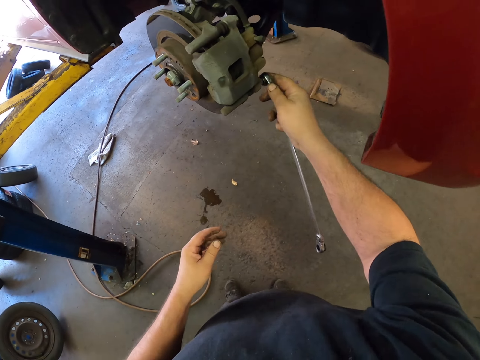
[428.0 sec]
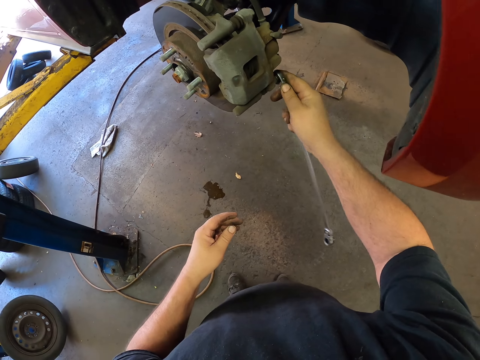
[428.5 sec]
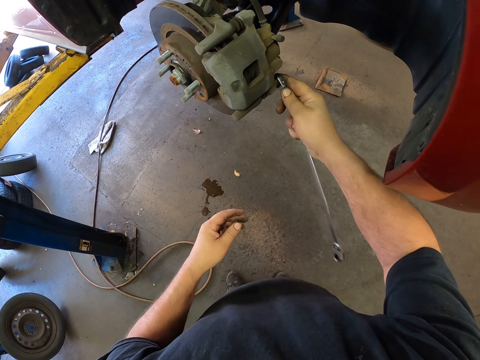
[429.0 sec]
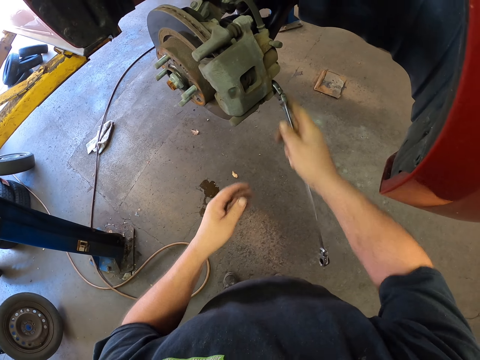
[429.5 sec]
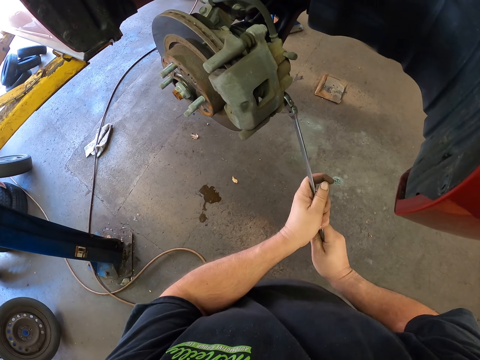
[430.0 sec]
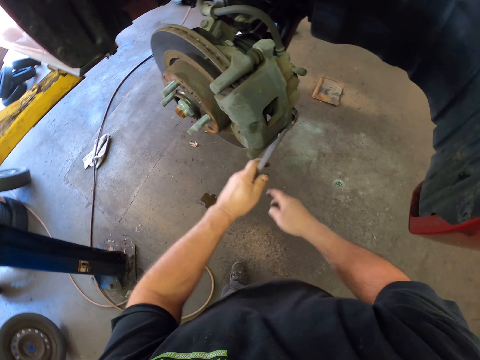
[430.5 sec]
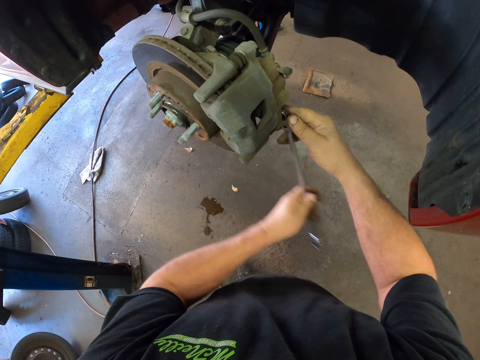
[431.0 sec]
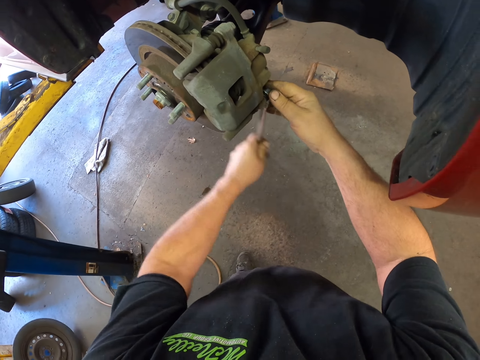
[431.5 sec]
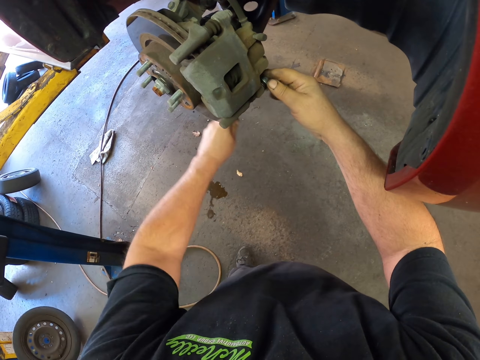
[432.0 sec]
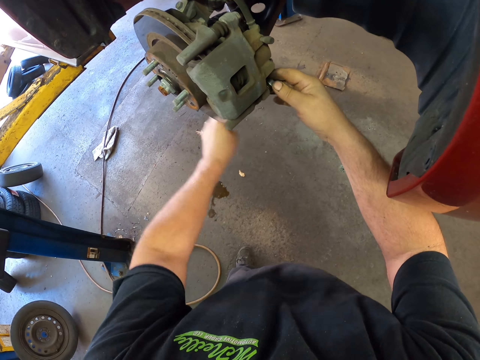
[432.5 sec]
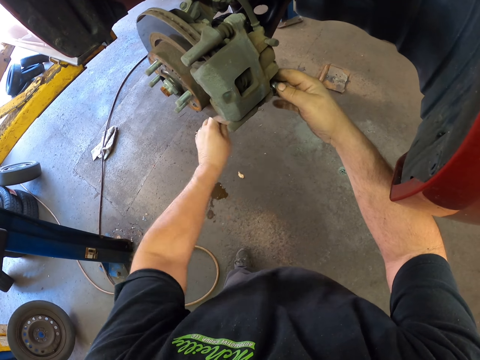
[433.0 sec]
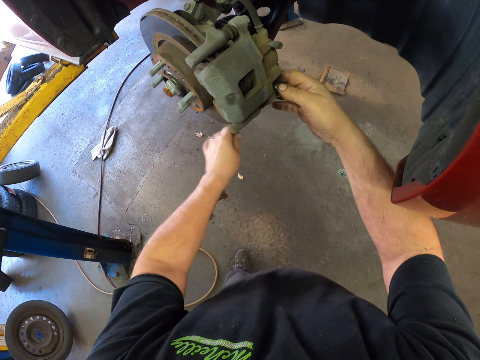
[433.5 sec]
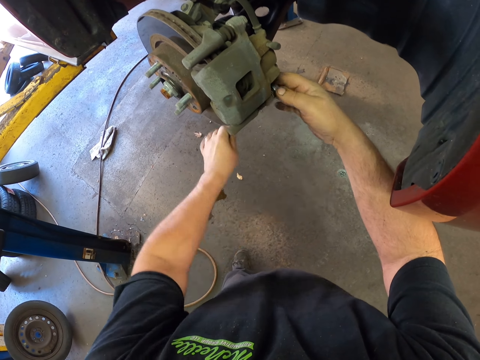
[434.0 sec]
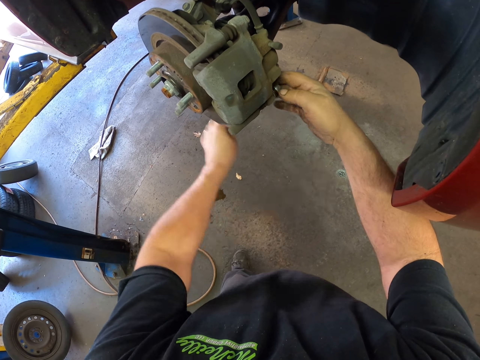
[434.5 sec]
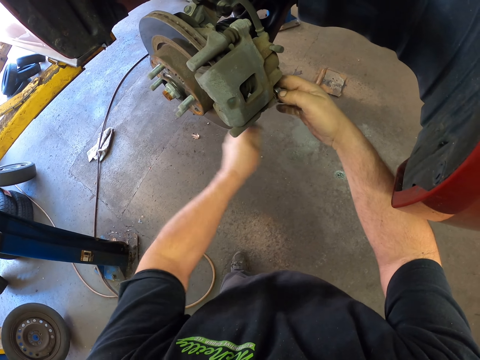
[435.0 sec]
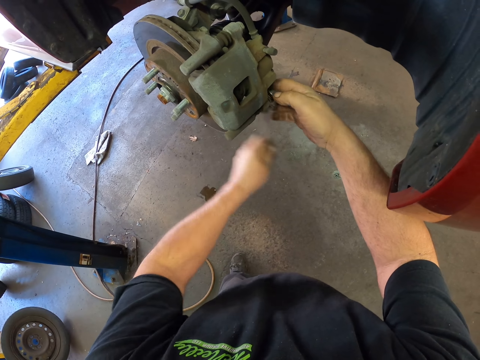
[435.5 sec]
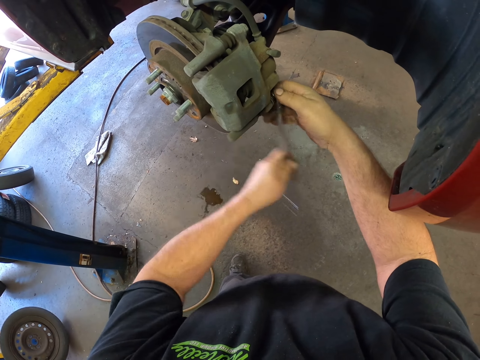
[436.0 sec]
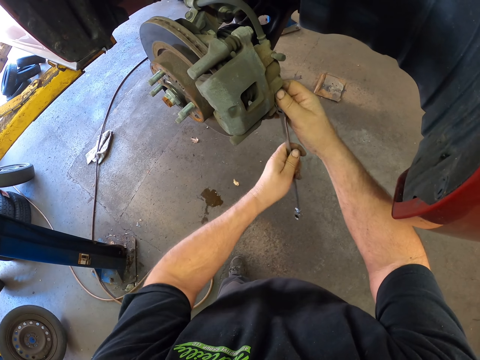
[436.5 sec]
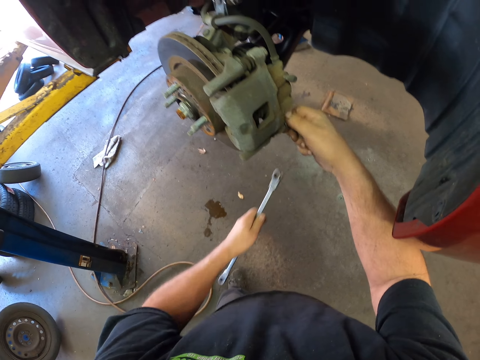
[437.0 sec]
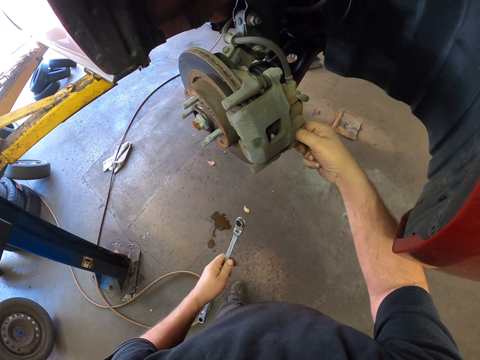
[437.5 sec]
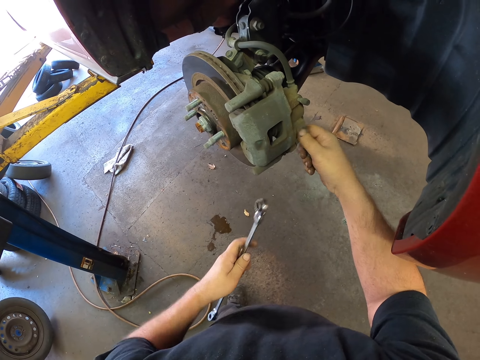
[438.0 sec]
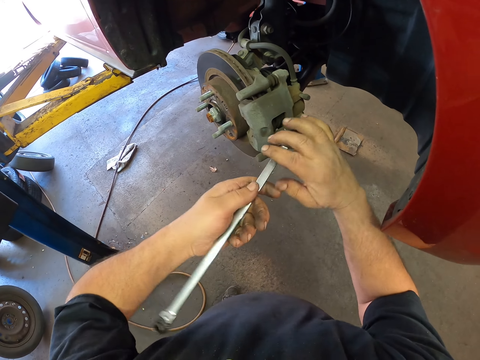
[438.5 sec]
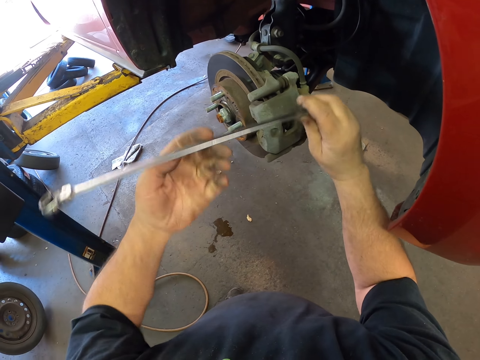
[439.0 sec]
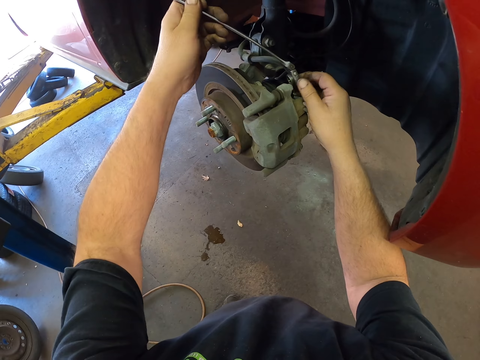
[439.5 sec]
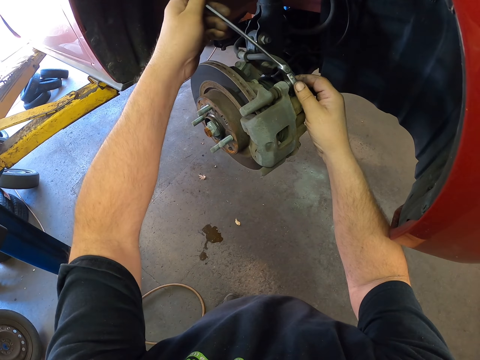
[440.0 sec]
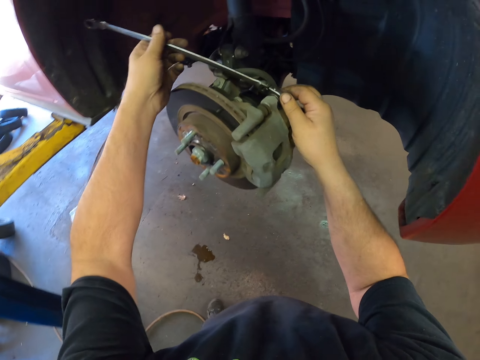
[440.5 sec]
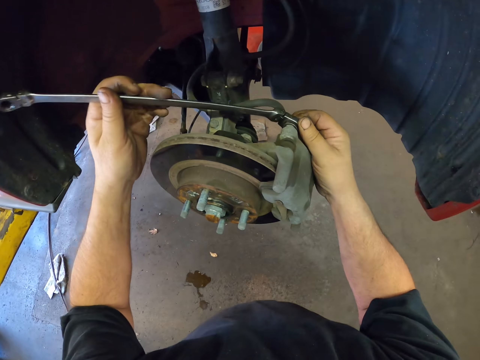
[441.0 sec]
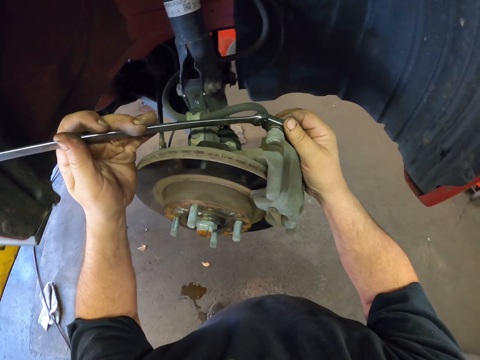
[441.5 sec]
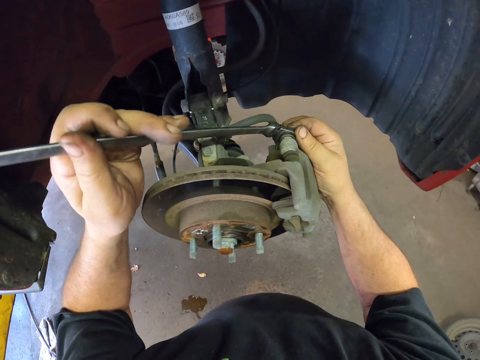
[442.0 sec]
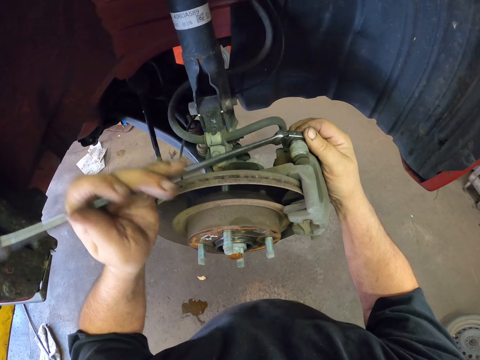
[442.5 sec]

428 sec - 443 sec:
The camera wearer holds the spanner. They loosen the bolt. They hold the spanner with the left hand.

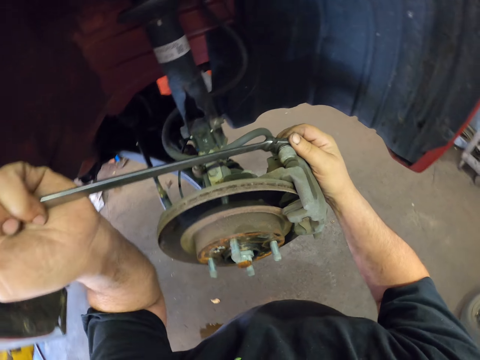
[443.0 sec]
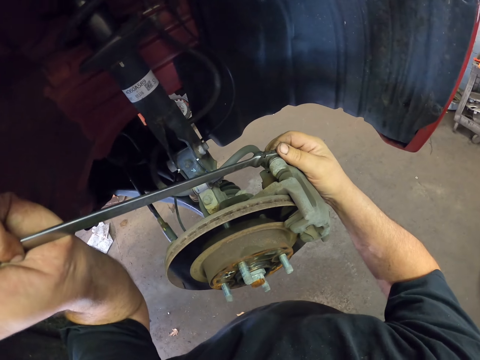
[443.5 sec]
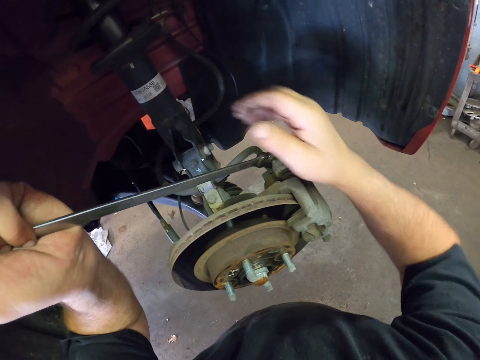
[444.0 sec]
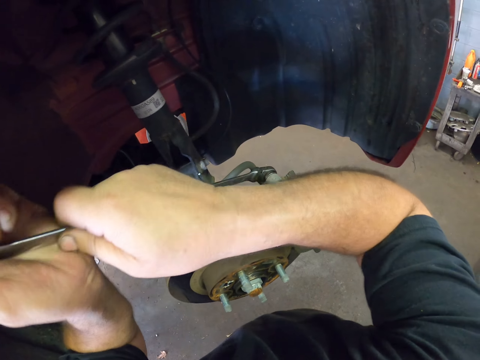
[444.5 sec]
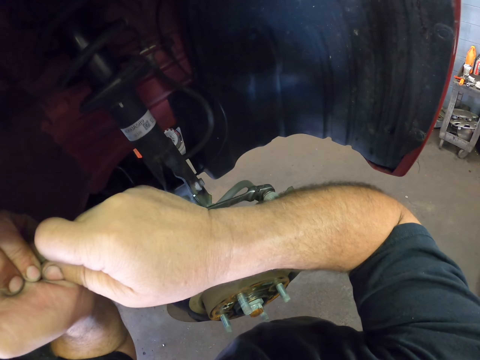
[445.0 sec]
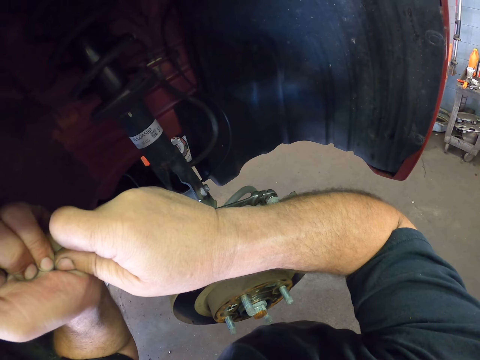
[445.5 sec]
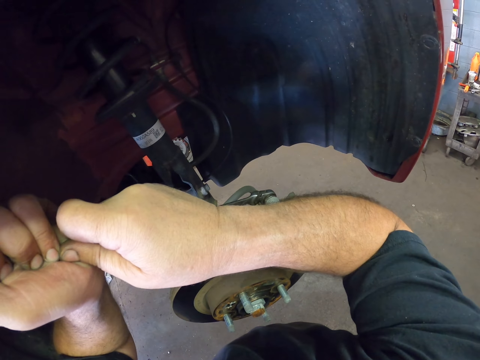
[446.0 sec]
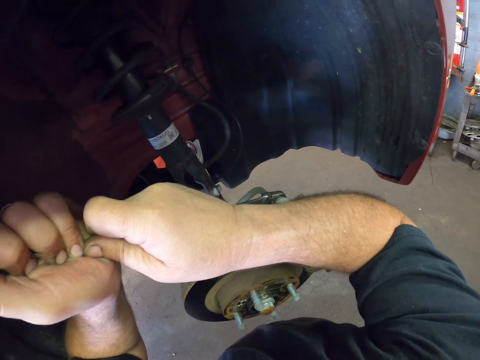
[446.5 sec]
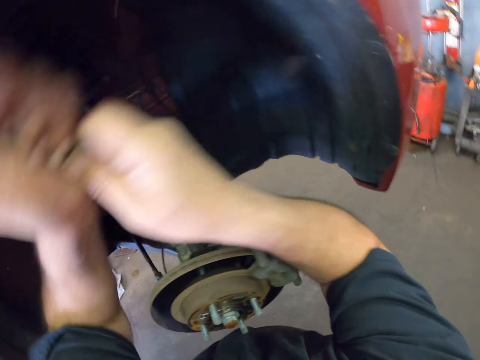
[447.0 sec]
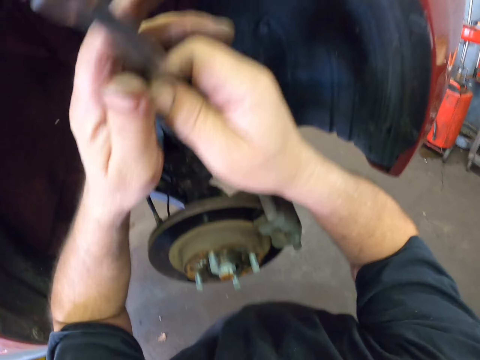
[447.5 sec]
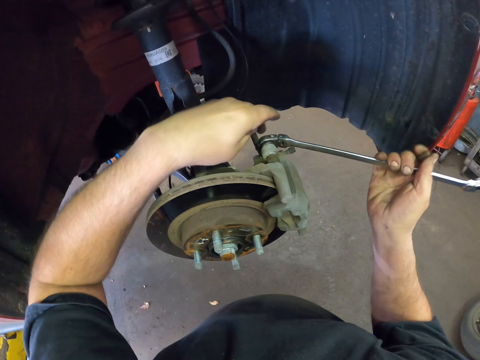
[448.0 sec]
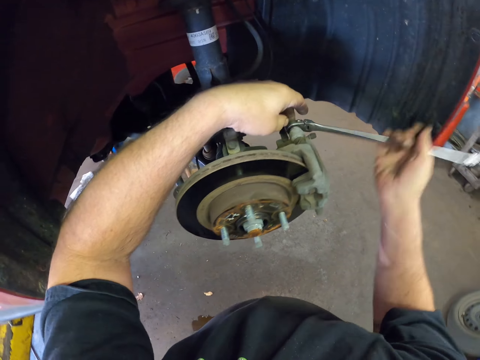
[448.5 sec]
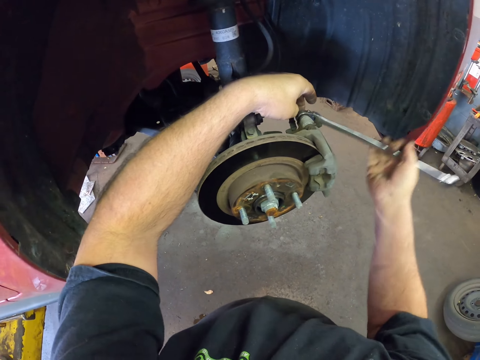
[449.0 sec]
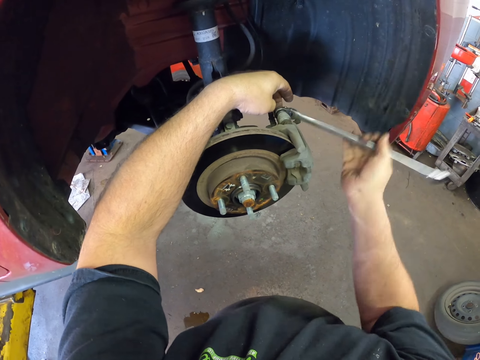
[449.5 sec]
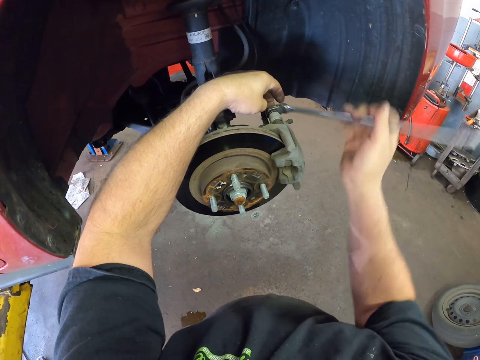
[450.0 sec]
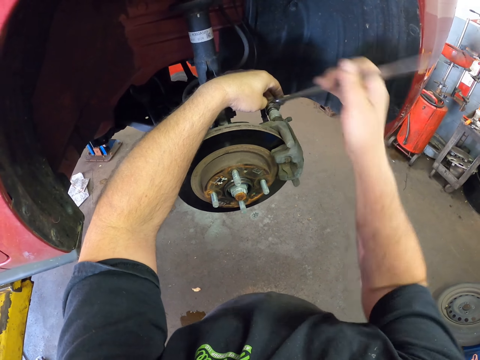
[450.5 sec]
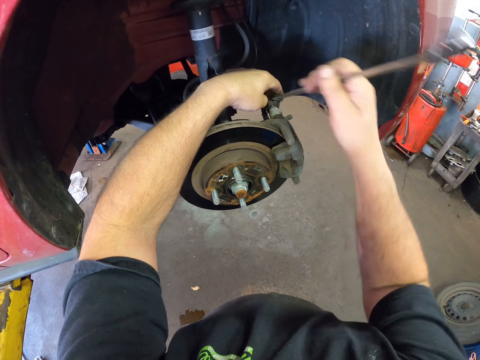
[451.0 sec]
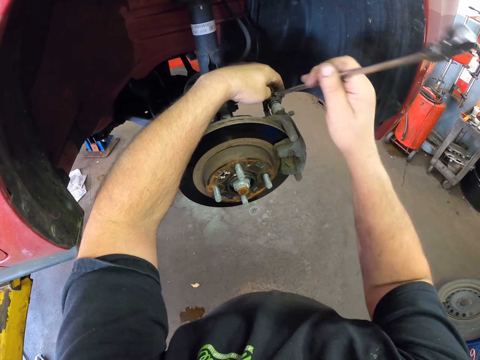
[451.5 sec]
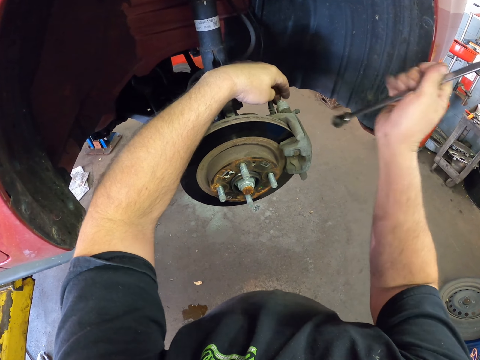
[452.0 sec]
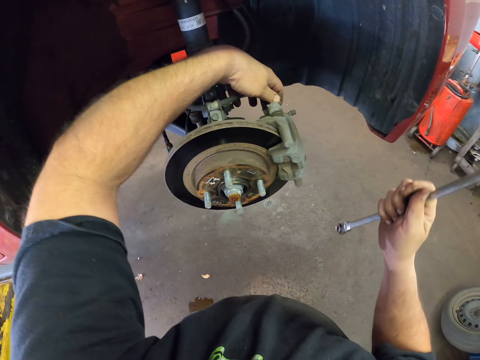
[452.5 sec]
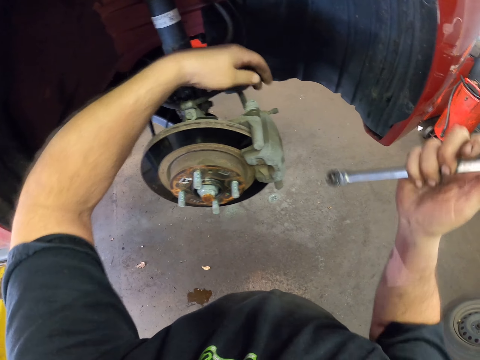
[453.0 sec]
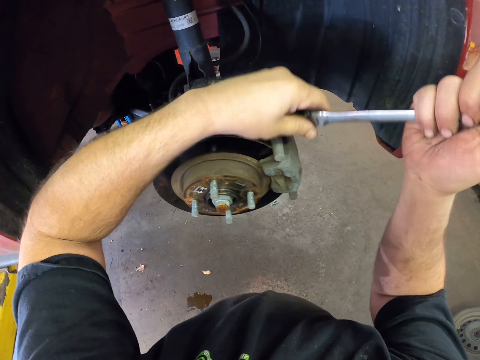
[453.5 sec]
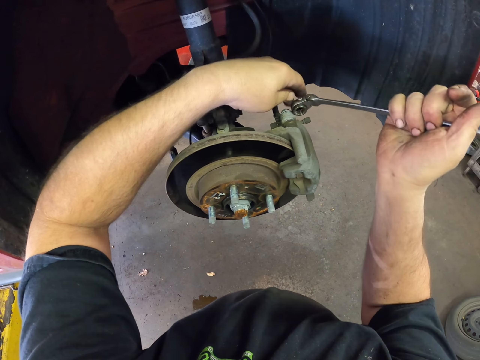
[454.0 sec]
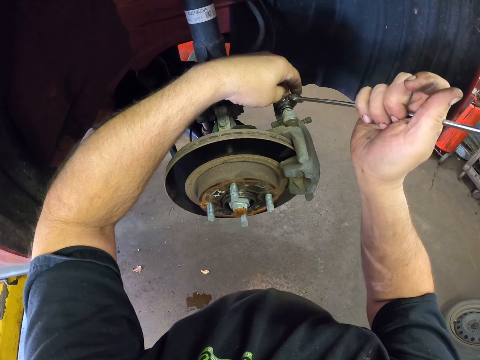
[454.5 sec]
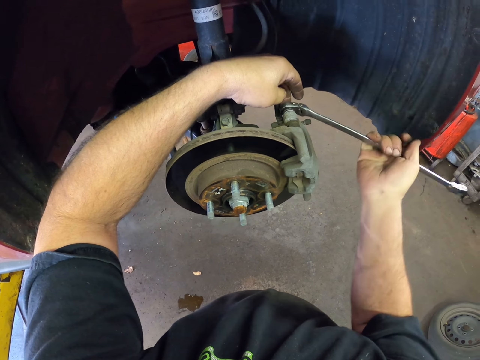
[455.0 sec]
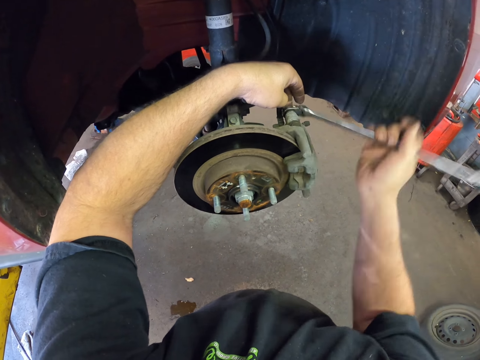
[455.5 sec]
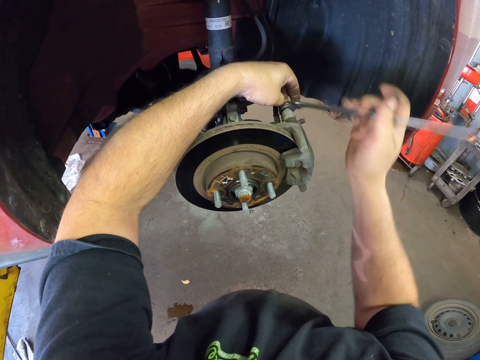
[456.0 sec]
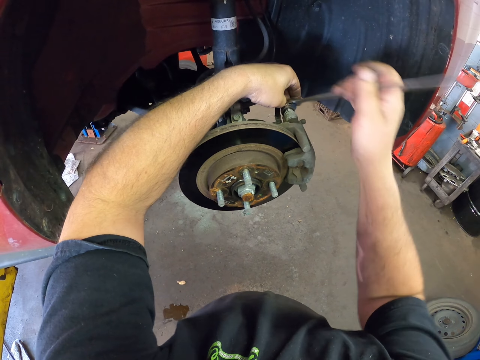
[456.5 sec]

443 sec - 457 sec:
The camera wearer holds the spanner with both hands. They loosen the bolt. They hold the spanner.
